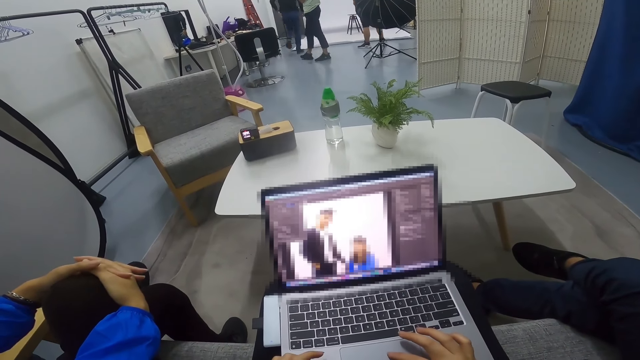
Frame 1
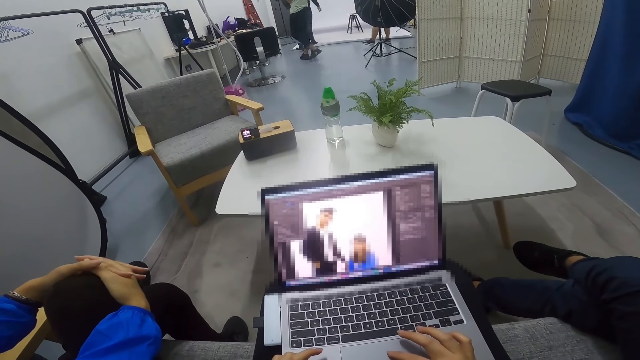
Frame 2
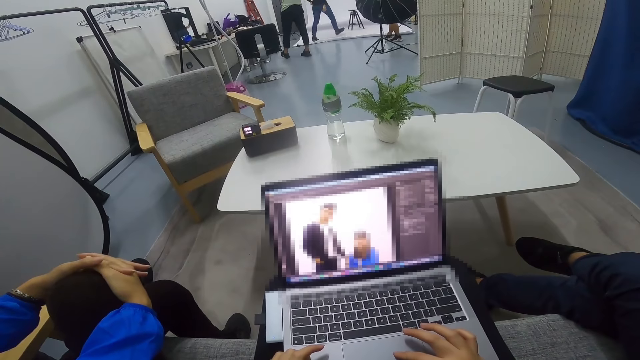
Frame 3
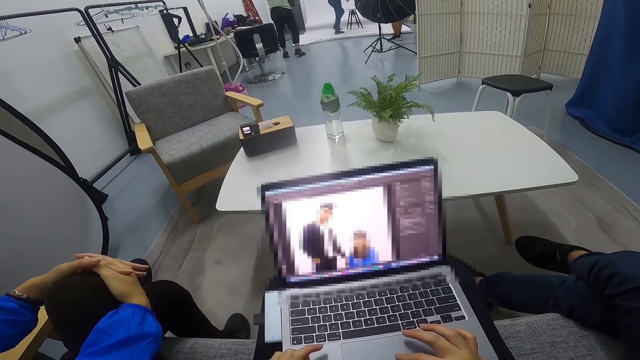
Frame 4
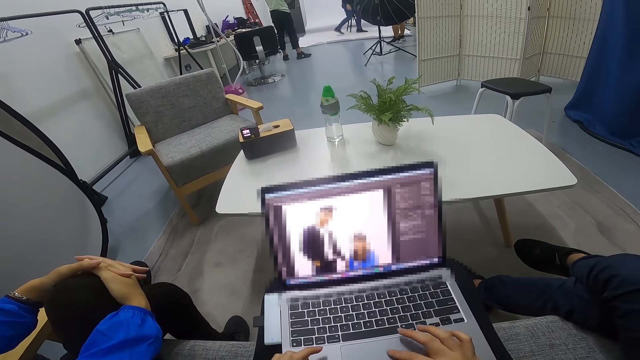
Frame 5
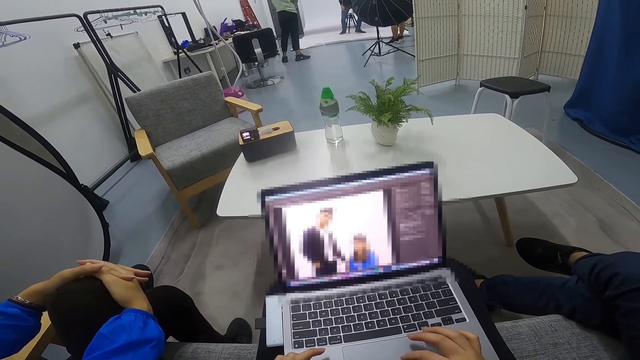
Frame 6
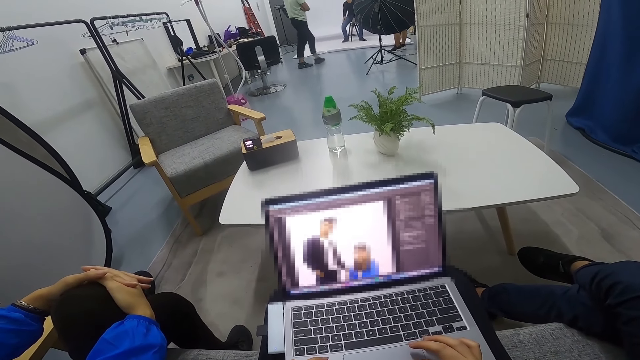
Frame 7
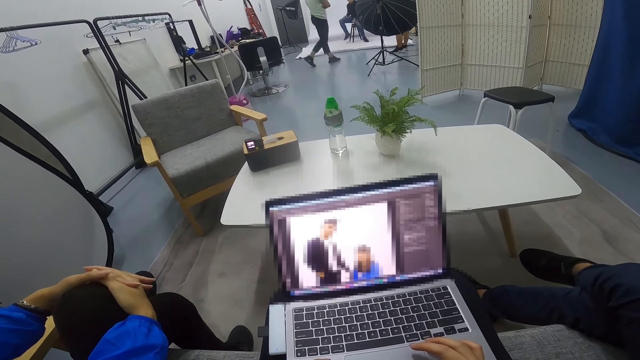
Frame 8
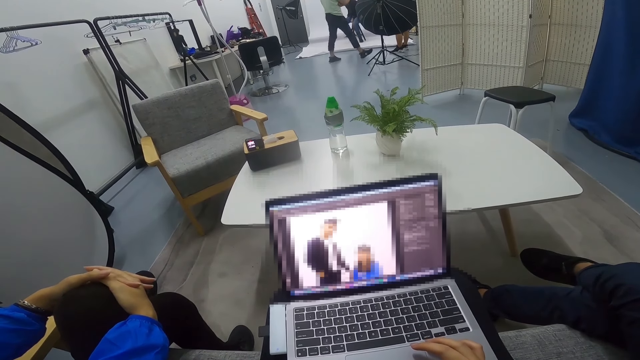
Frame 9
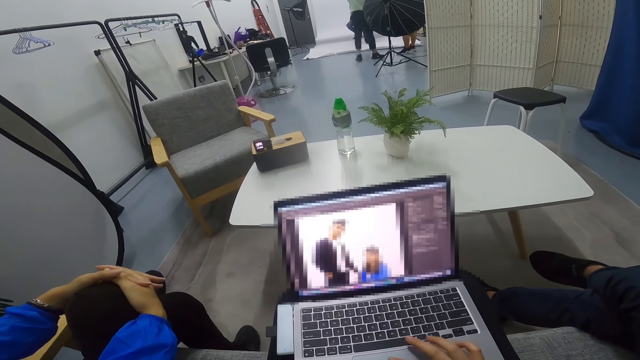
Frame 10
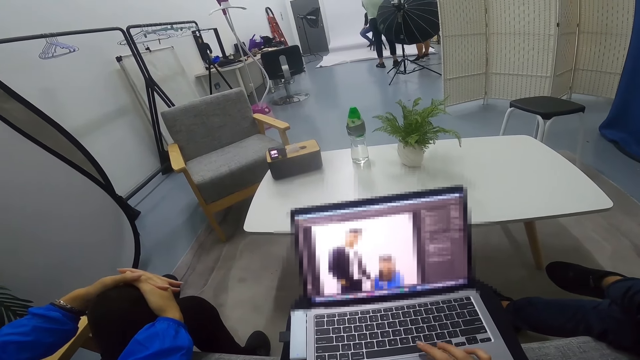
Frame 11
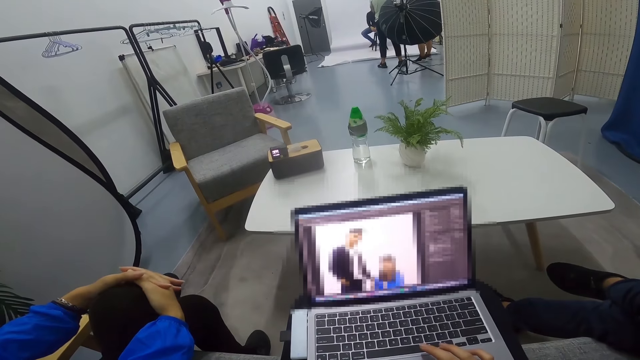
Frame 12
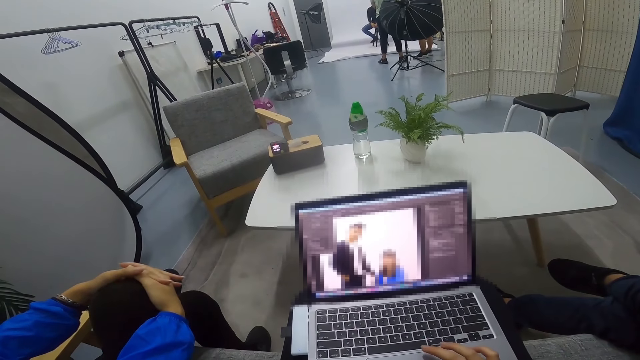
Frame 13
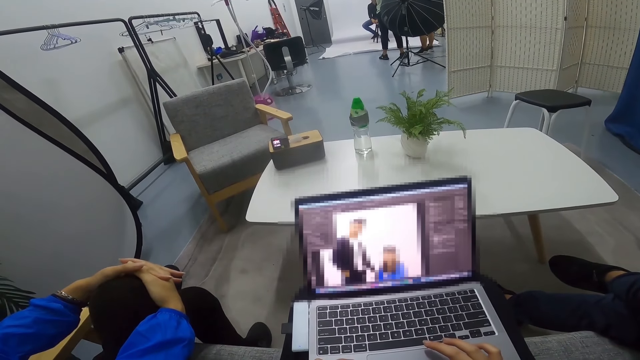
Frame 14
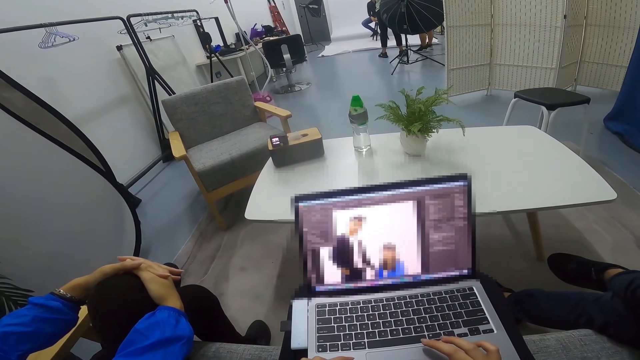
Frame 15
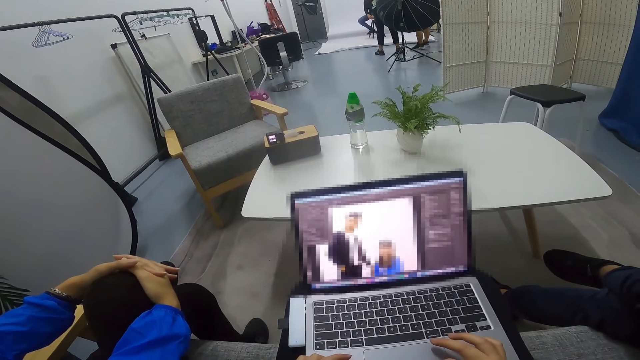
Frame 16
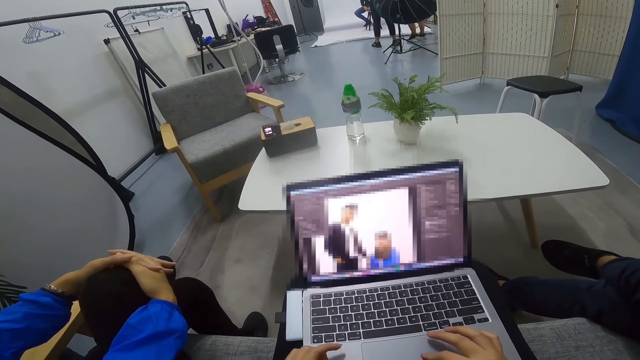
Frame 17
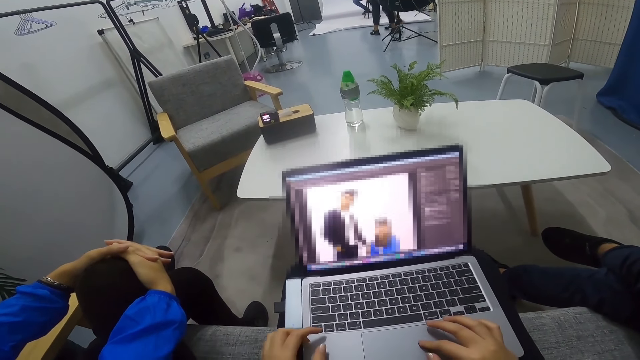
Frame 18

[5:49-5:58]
A person stands up, walks around the room, and sits on a stool. A man goes closer to another person.

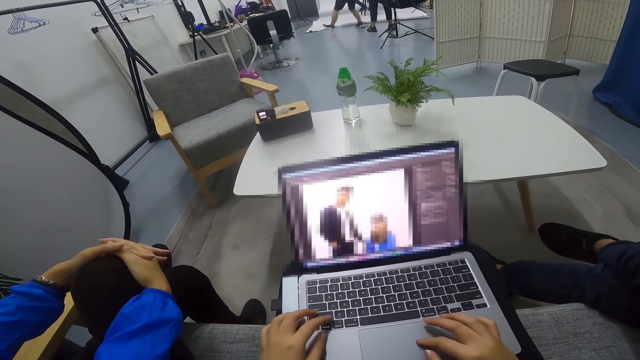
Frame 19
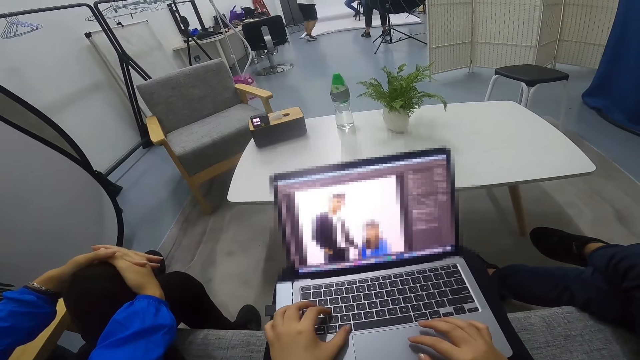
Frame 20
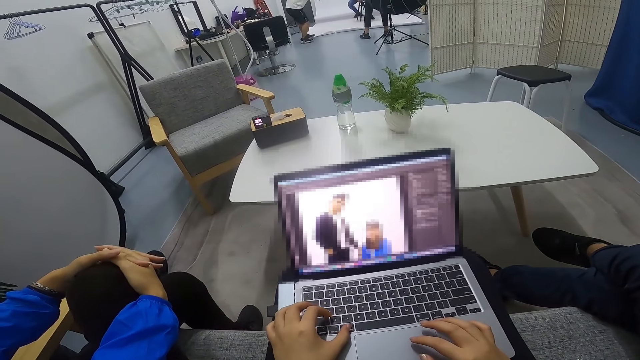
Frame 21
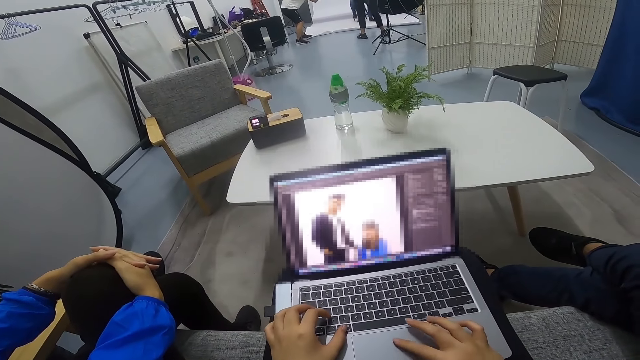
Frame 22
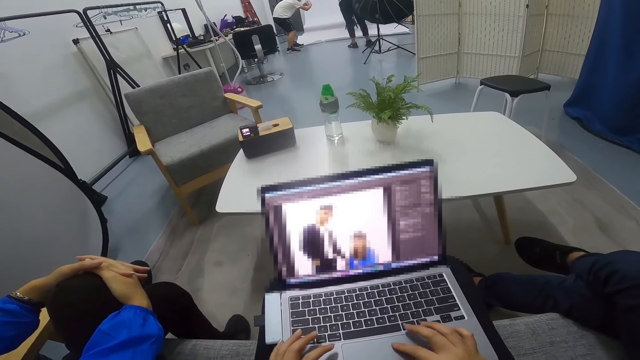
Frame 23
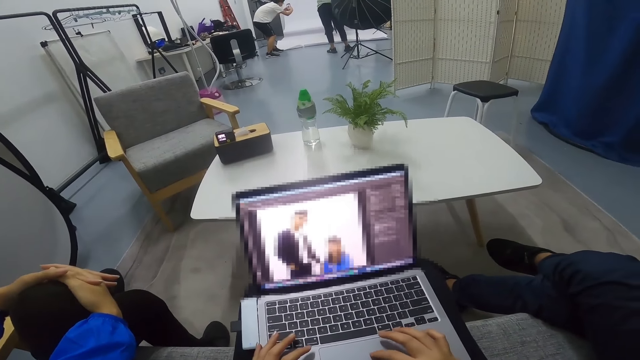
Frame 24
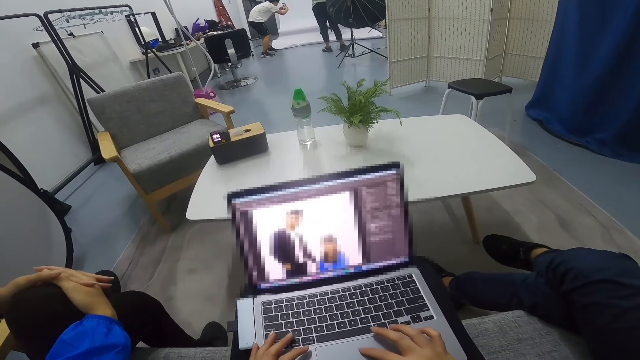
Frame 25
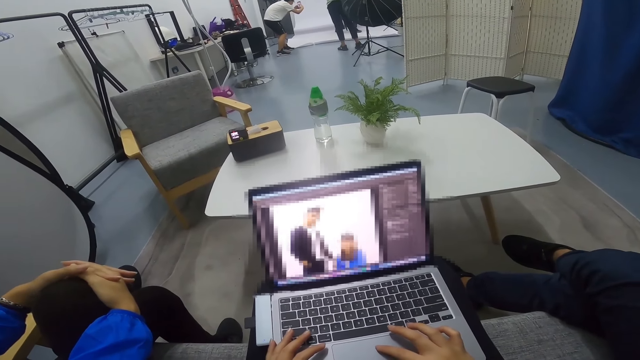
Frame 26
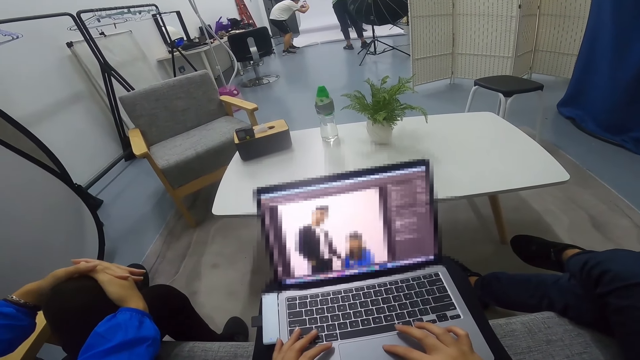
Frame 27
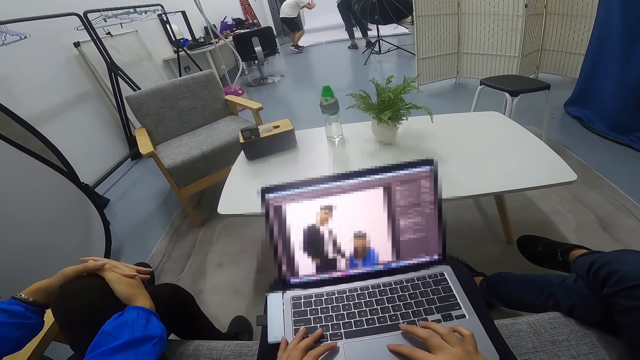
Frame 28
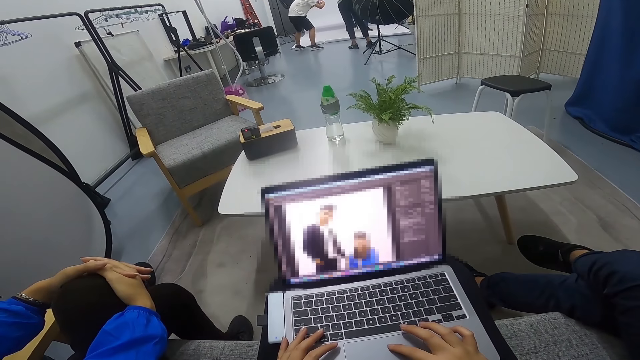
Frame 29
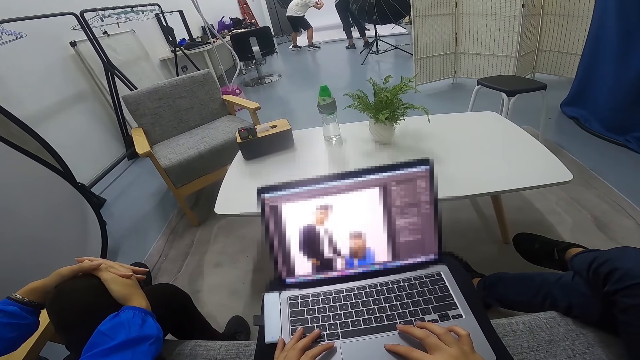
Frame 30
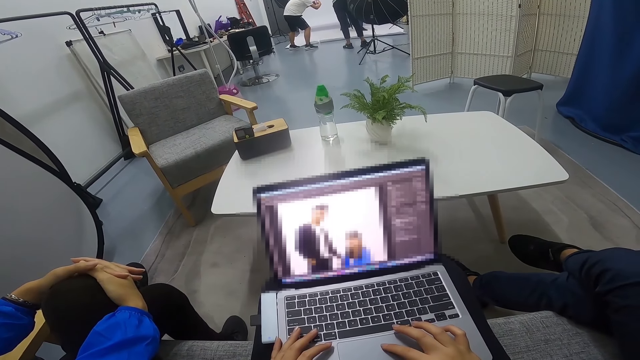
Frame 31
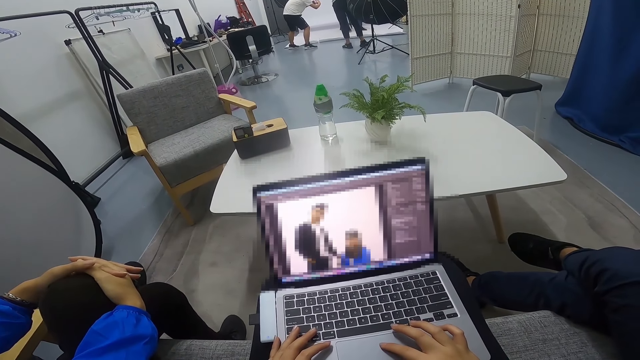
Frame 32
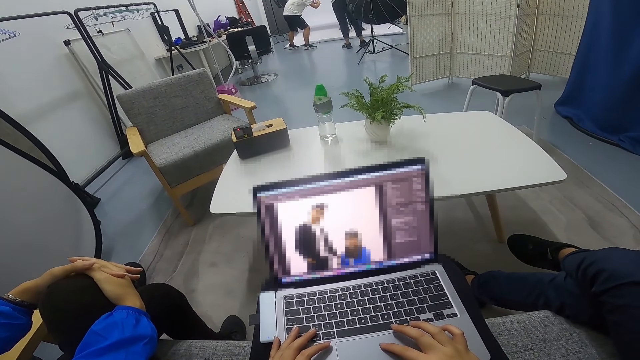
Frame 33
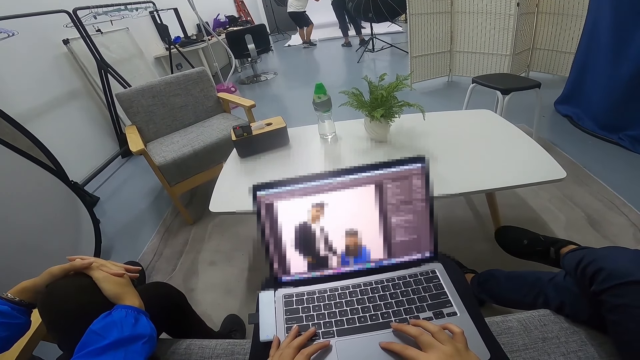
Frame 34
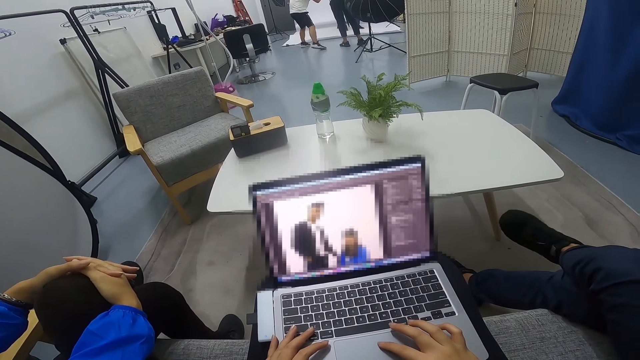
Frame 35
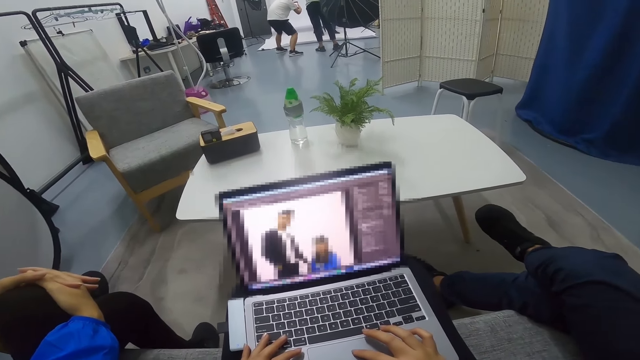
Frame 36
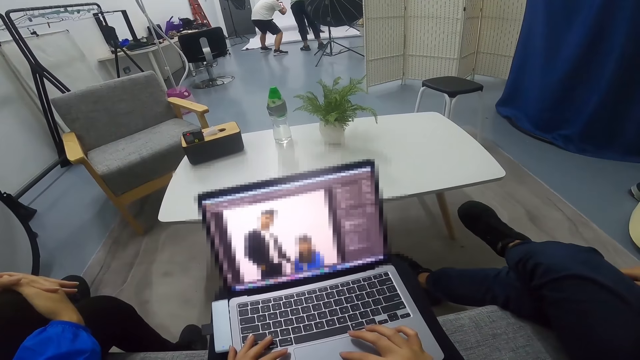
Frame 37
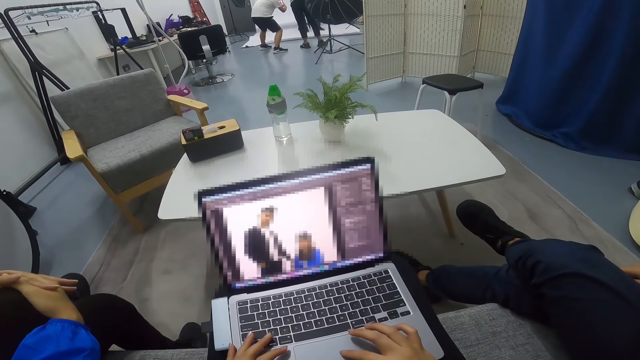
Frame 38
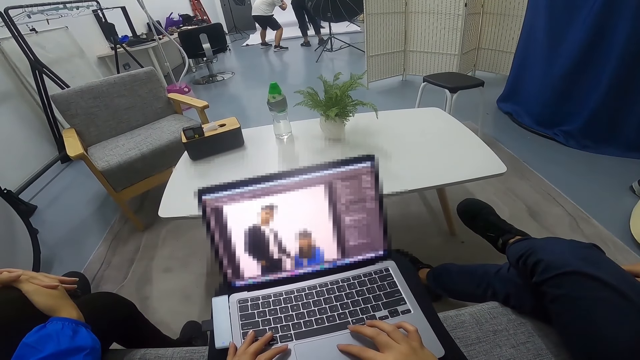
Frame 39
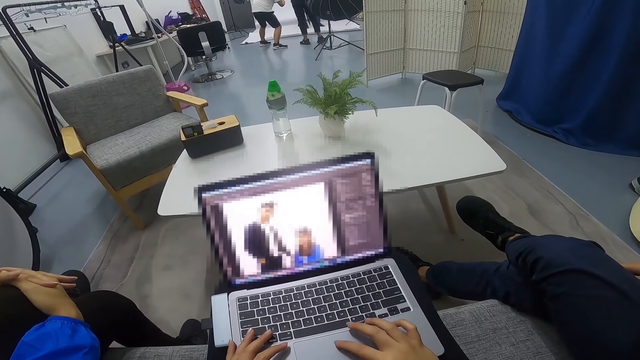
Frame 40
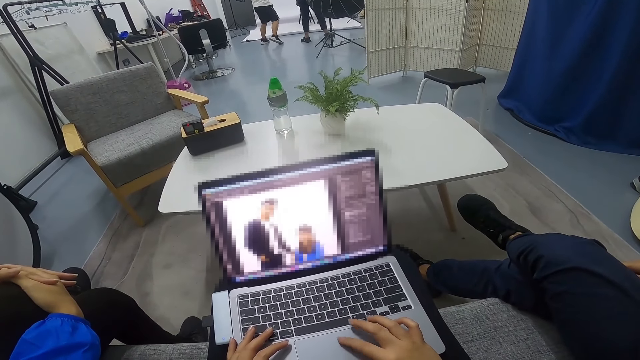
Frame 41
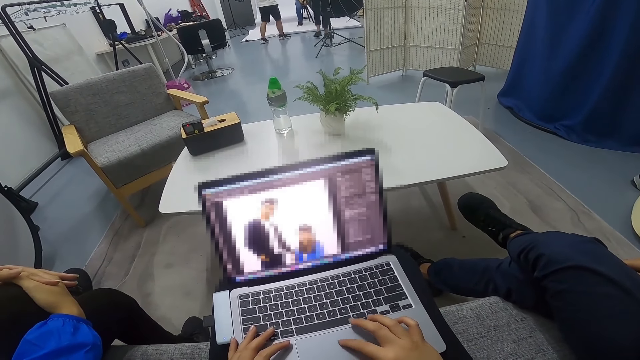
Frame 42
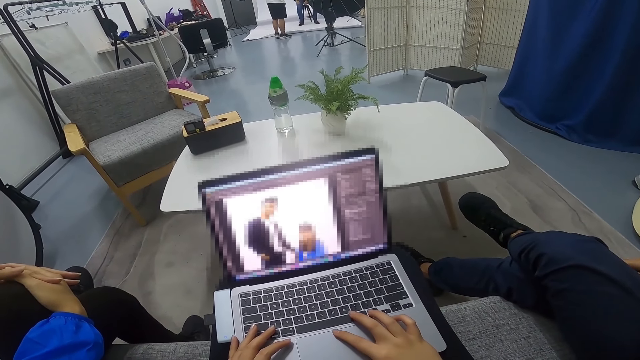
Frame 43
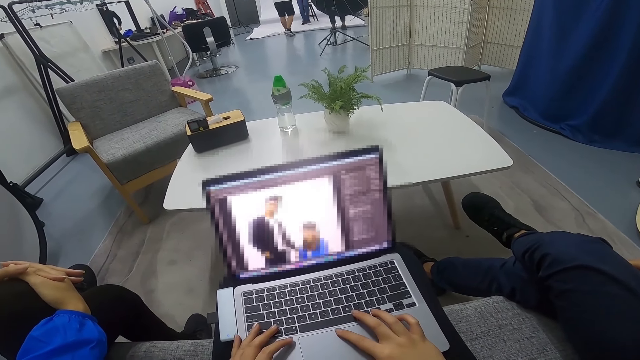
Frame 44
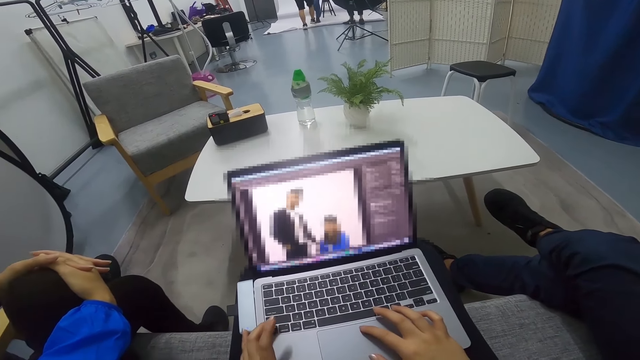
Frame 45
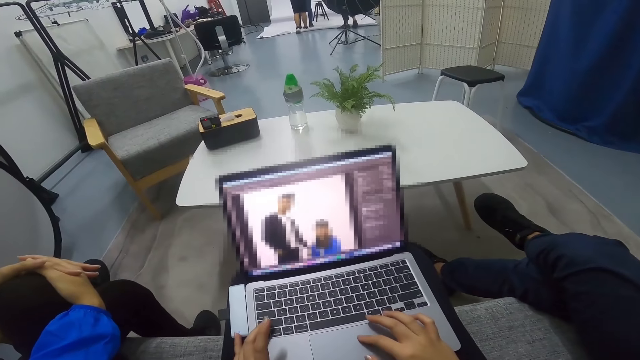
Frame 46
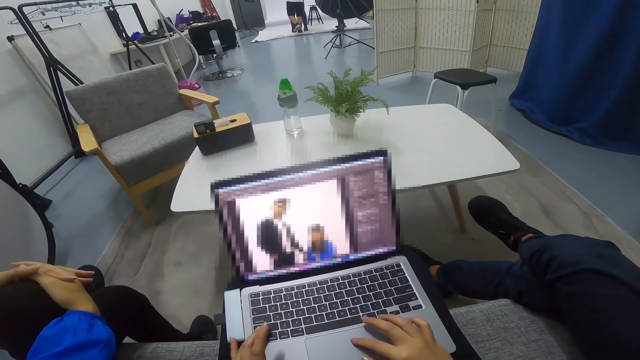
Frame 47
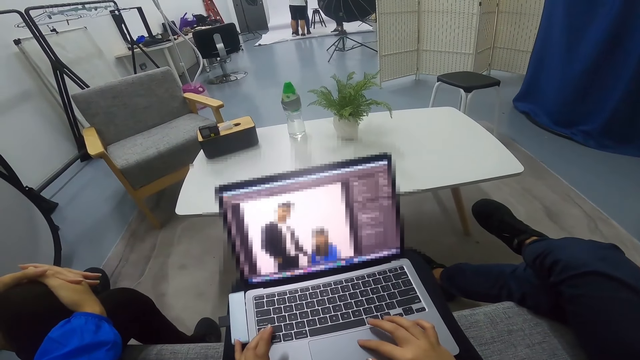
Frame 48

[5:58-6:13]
A man holds a phone and takes a photo of a person in the room. The man moves back and forth. The person stands up from the stool.
